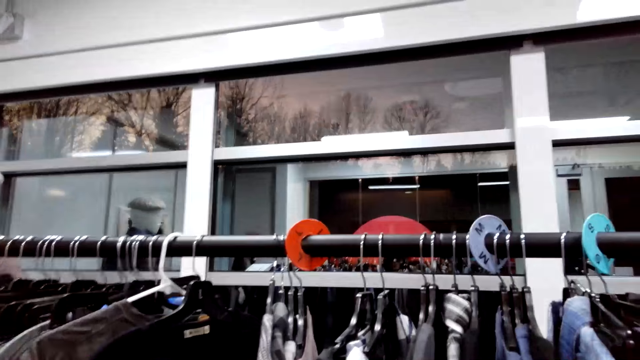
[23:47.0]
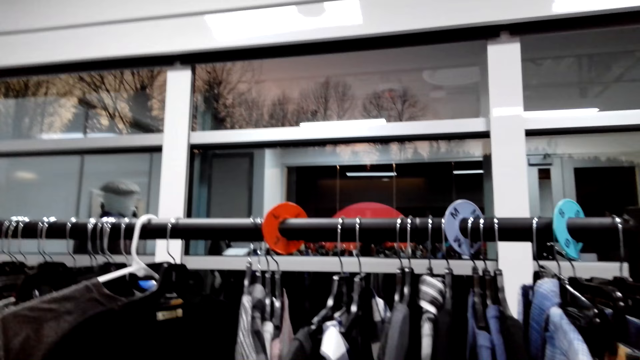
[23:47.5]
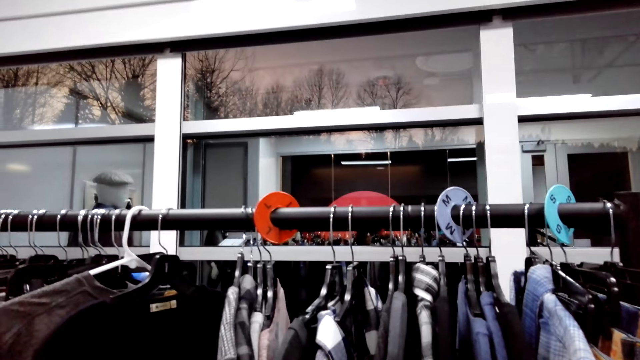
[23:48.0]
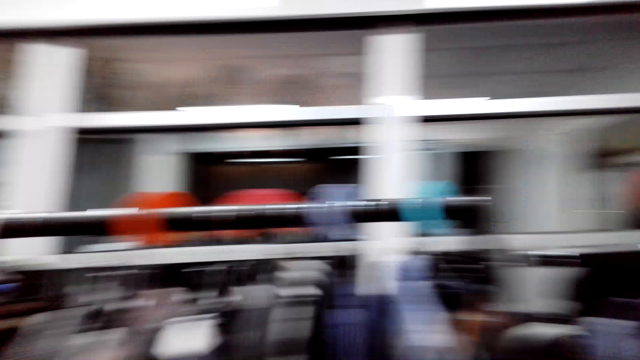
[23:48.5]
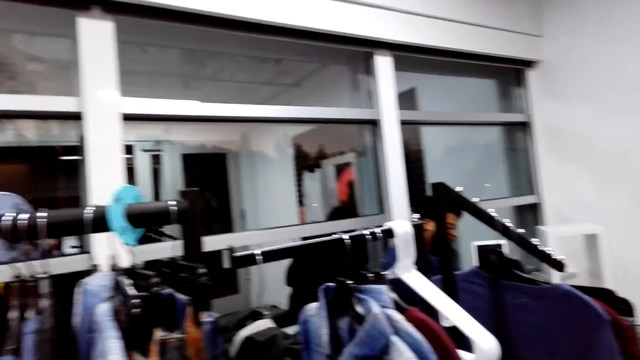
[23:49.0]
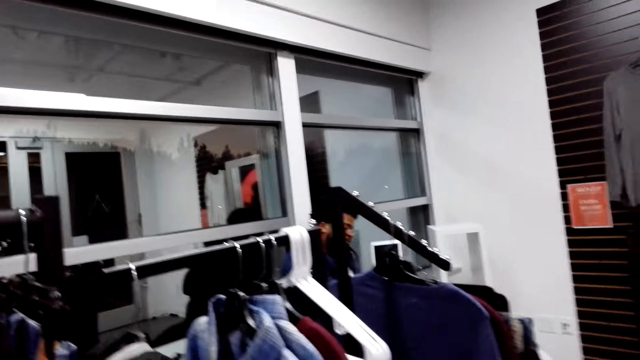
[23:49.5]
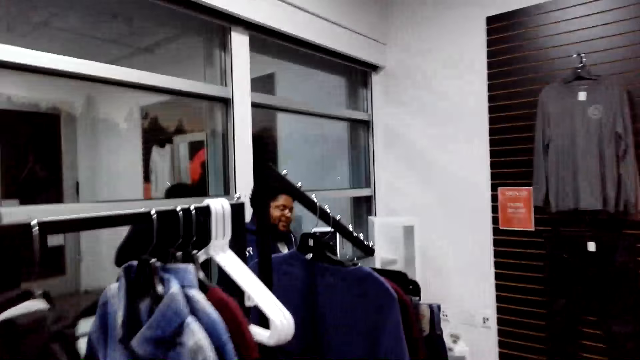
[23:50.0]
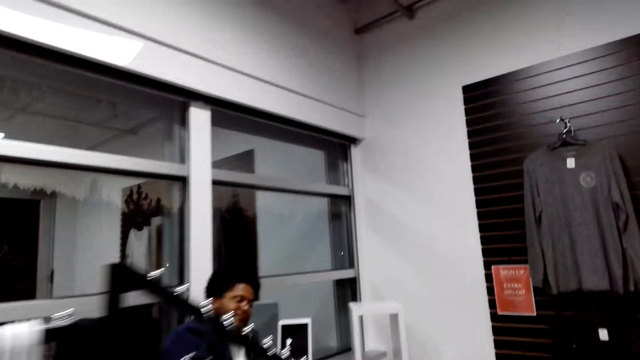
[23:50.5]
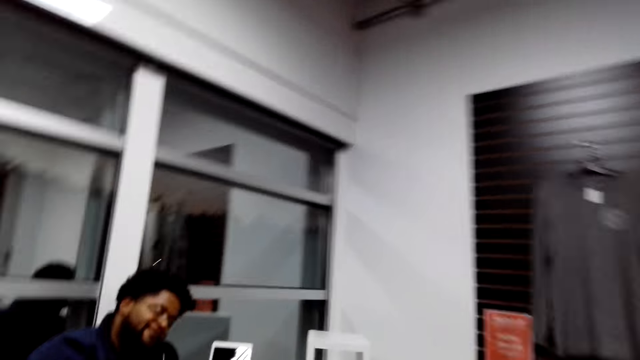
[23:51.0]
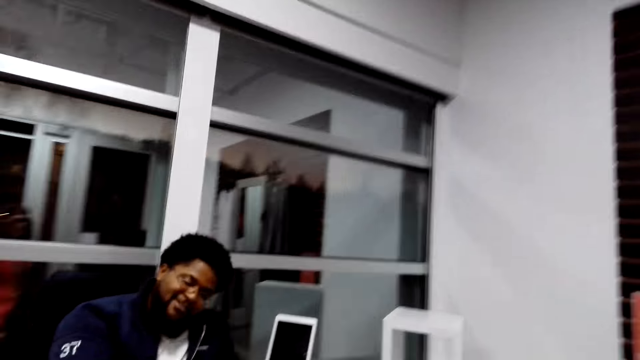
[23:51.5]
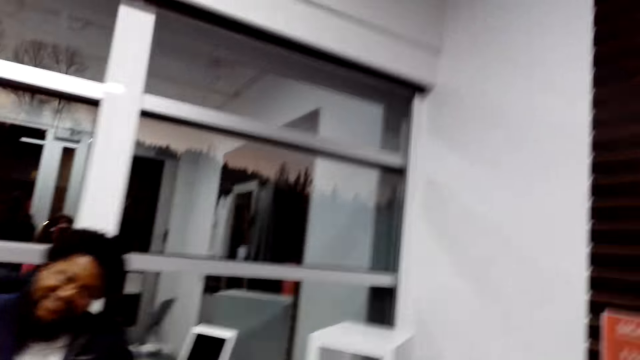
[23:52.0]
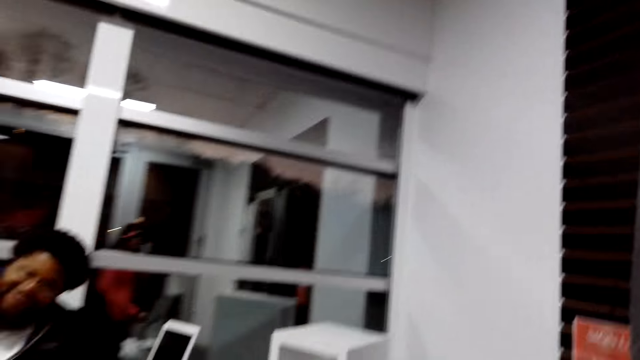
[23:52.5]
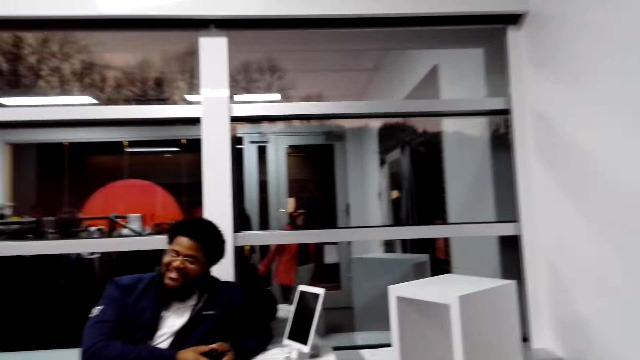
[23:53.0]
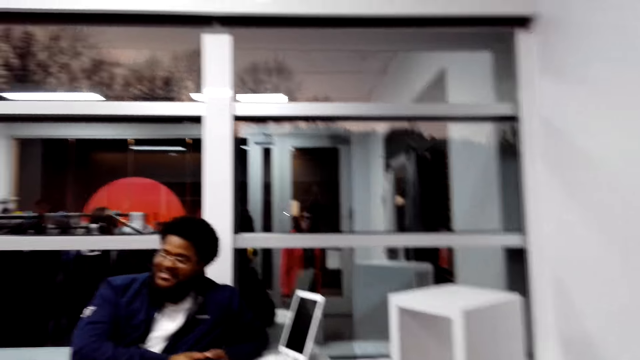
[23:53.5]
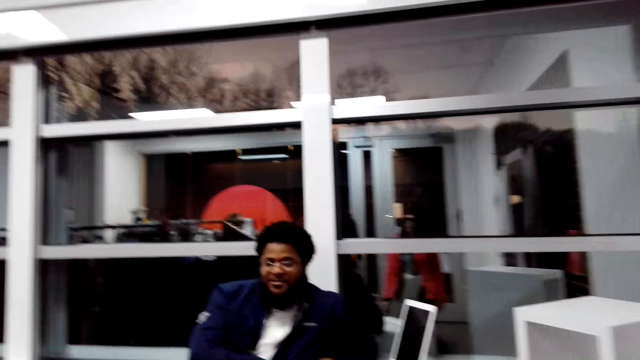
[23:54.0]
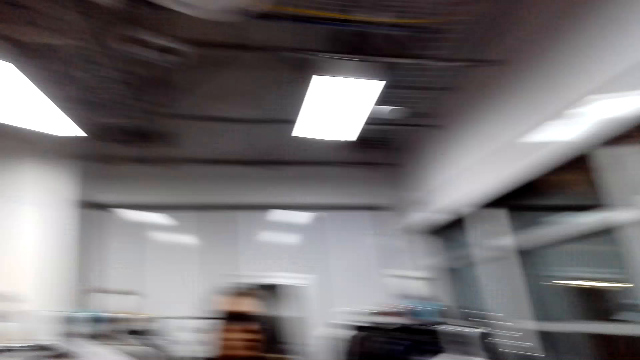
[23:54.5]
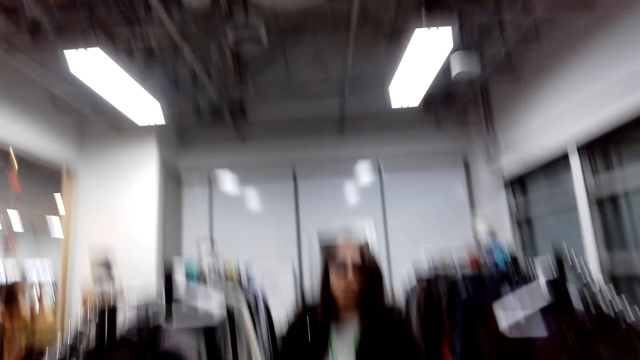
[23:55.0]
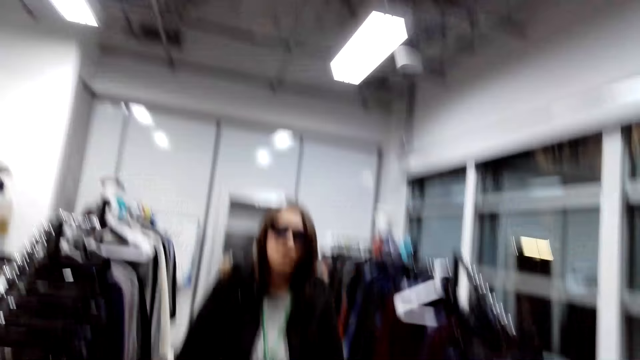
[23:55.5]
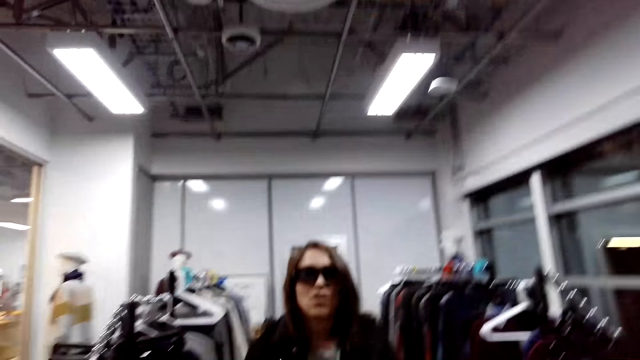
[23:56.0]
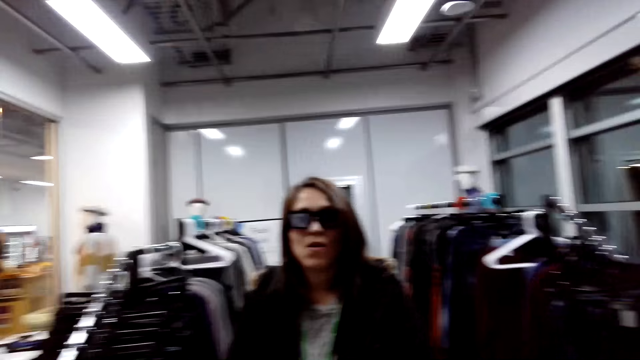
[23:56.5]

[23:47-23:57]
A man talks in the store. The camera wearer walks in the store. They talk in the store. The man talks to a woman and the camera wearer. The camera wearer looks around the store. Someone walks in the store.

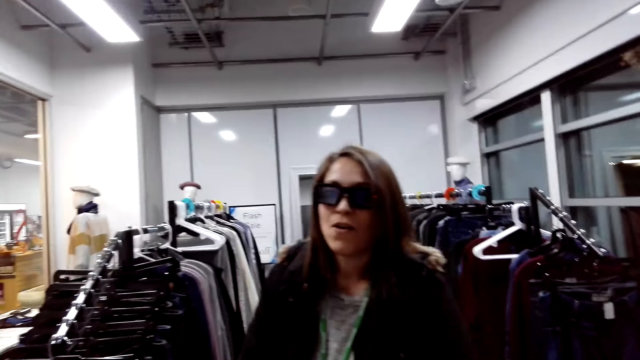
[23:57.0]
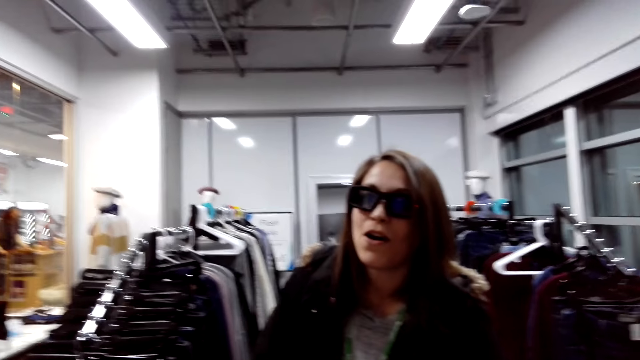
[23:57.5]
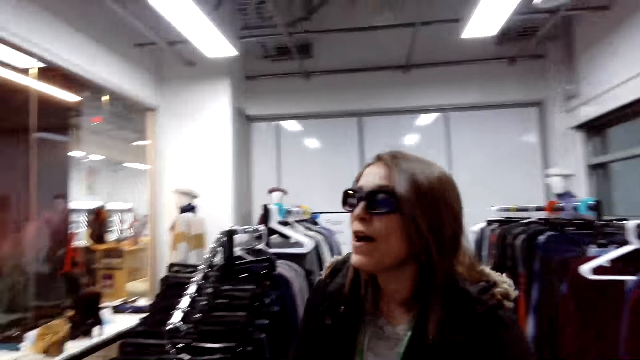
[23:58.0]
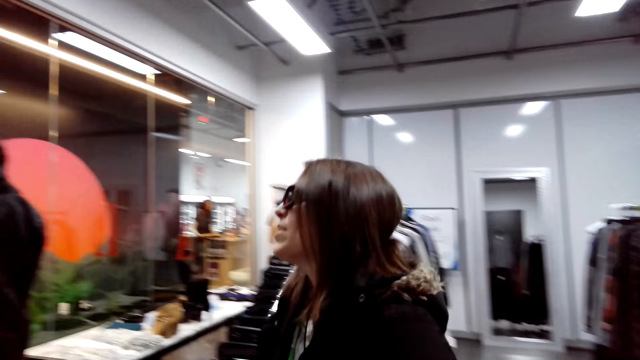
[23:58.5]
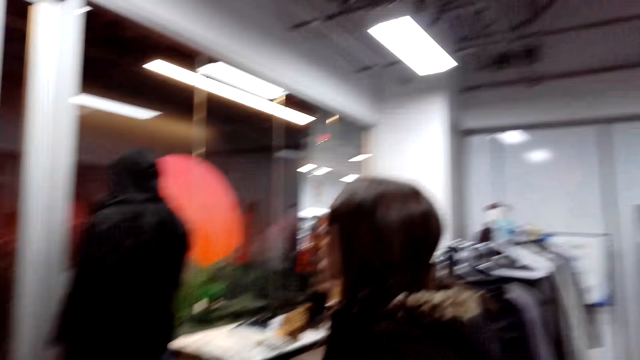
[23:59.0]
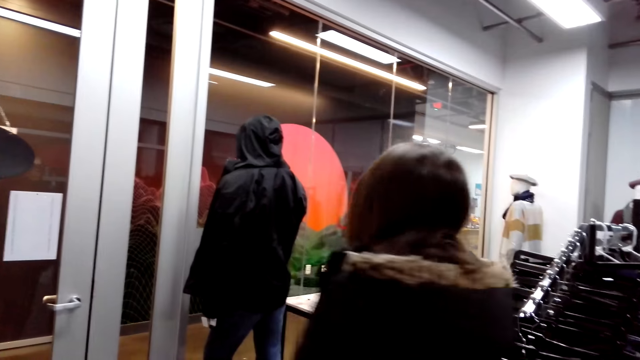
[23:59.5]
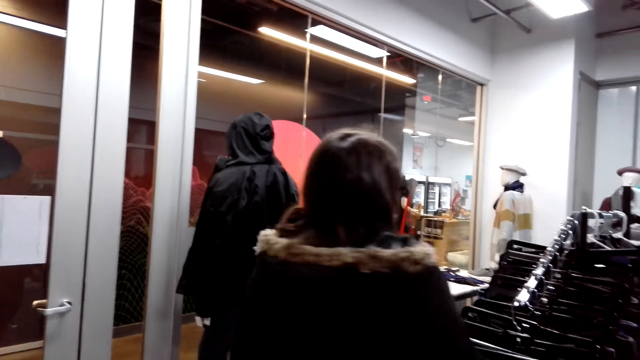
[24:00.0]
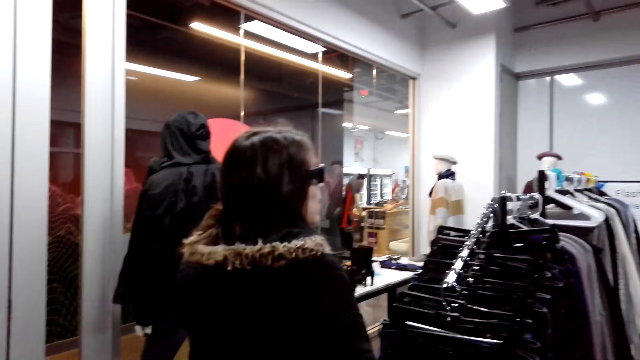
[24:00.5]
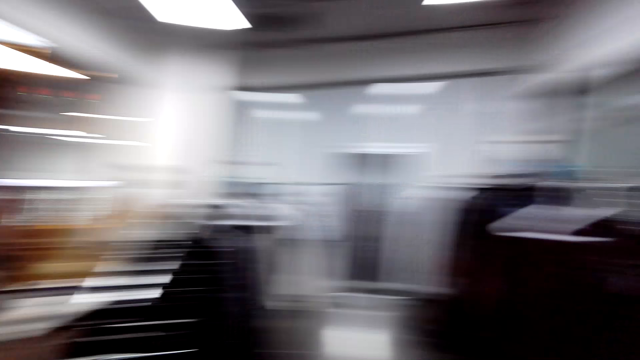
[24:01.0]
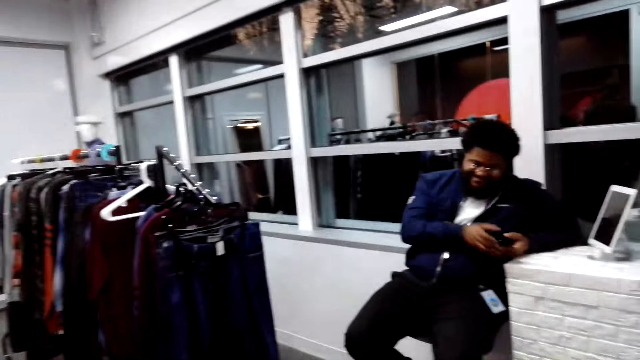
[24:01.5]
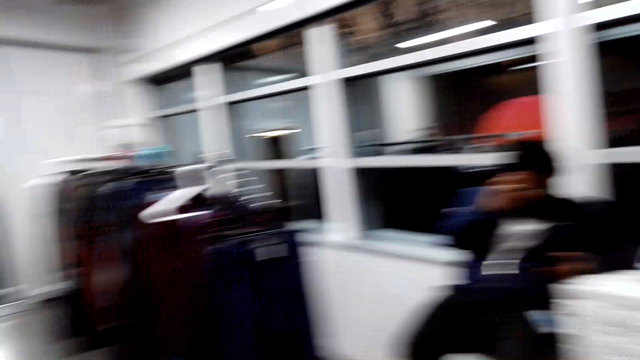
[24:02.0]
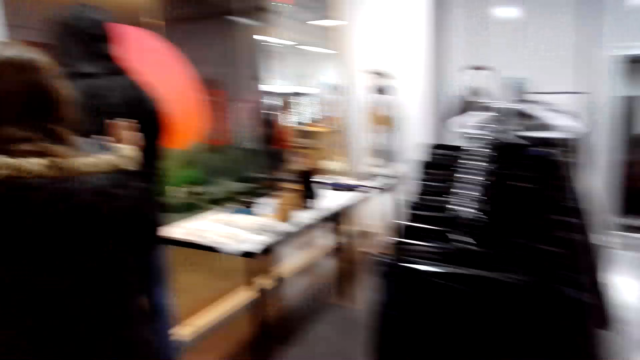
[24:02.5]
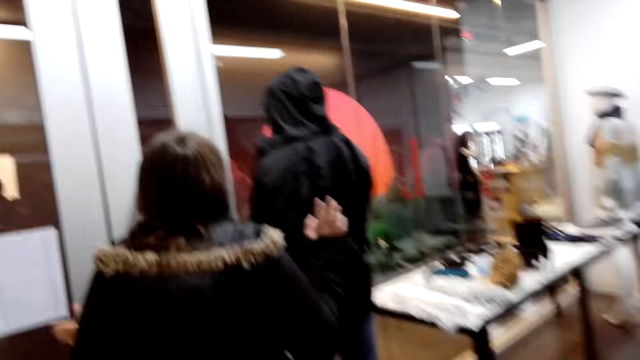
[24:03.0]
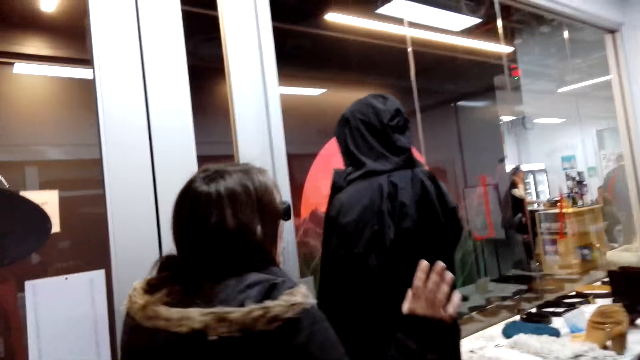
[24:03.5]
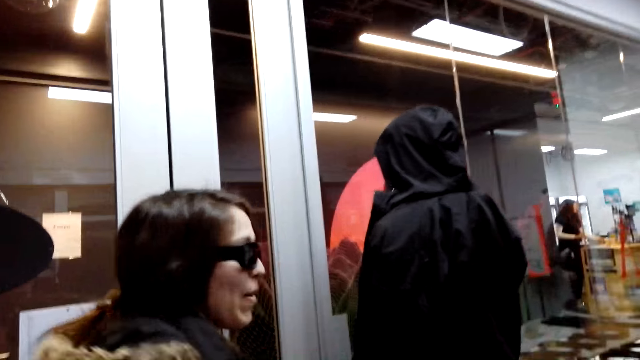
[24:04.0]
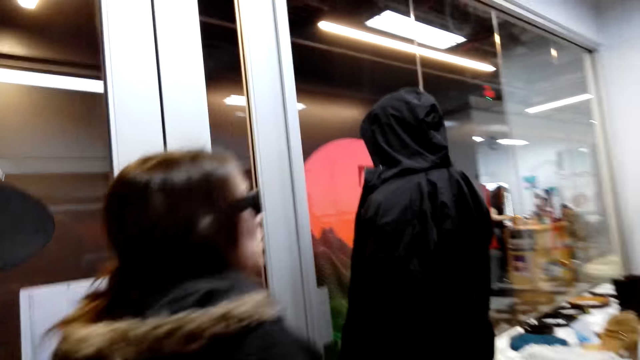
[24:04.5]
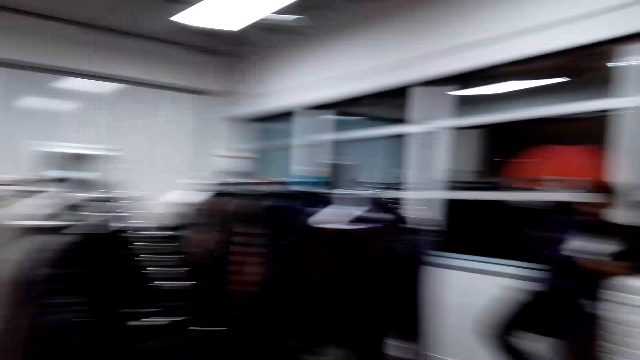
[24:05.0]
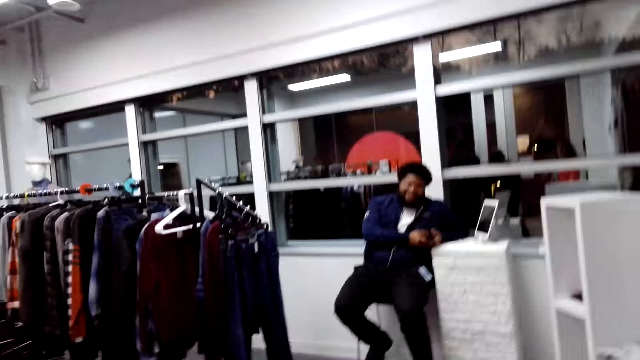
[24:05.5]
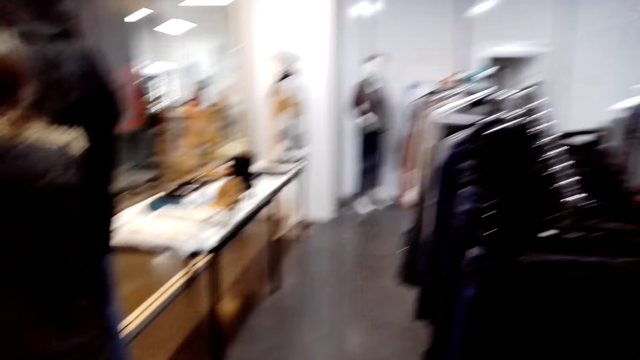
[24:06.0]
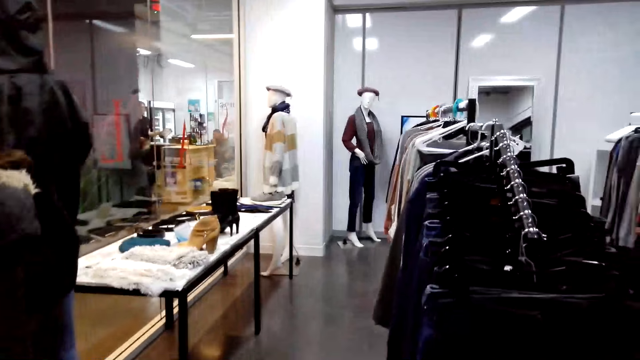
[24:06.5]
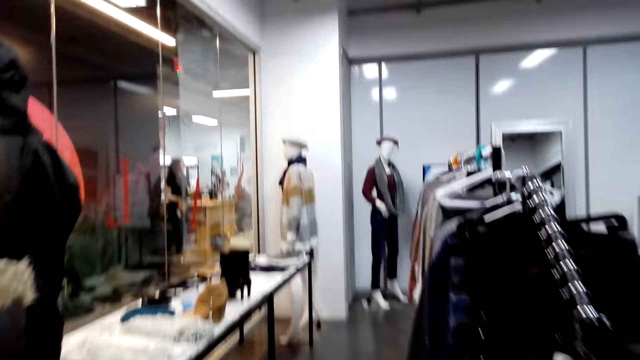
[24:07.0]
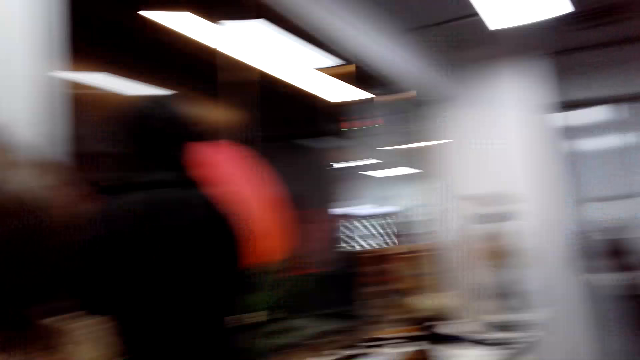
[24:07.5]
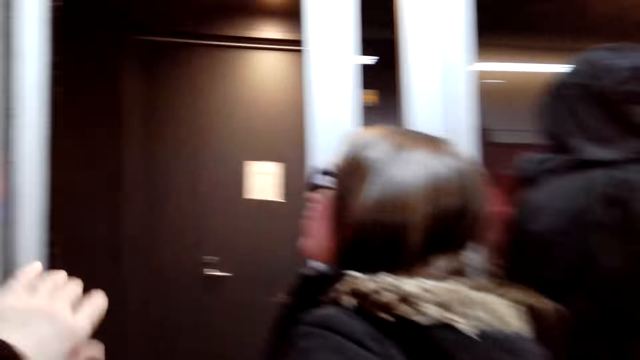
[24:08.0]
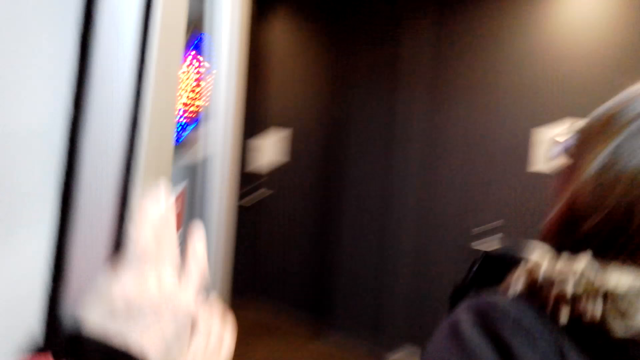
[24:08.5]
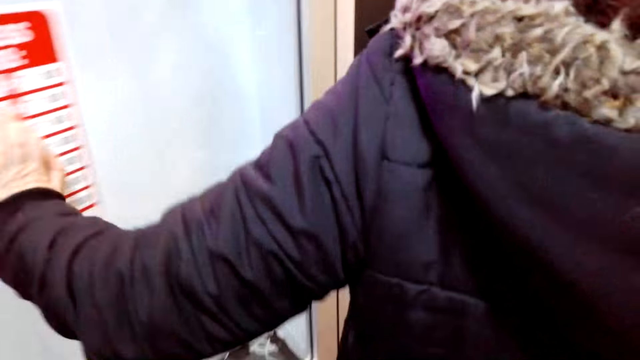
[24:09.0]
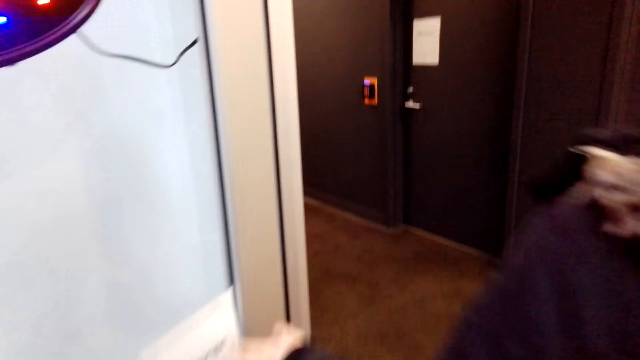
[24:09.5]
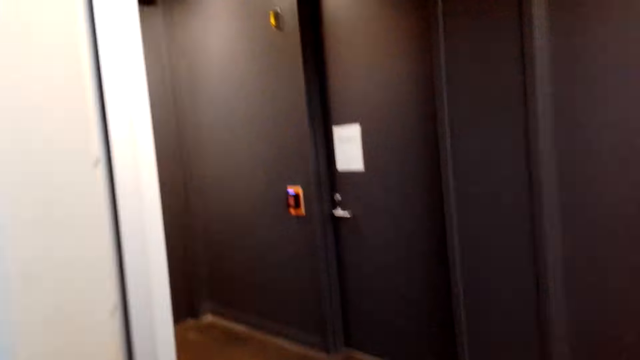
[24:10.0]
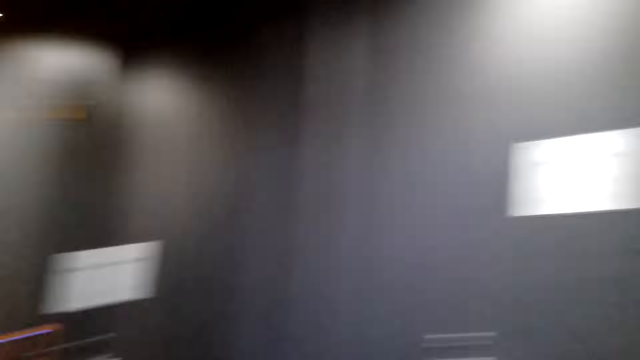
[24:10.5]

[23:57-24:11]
Someone talks in the store. The camera wearer talks in the store. They look around the store. A man uses the phone. The camera wearer laughs in the store. Someone opens the door. The camera wearer walks in the store. Someone walks in the store. A woman walks out of the store.
